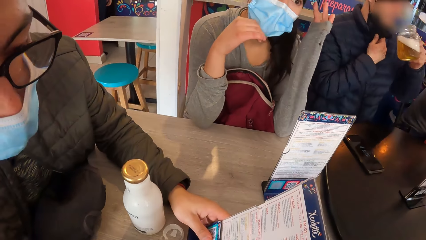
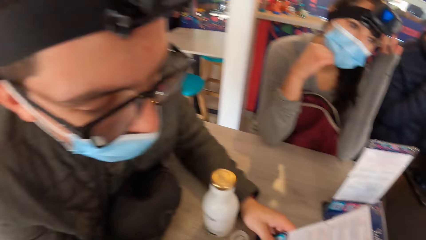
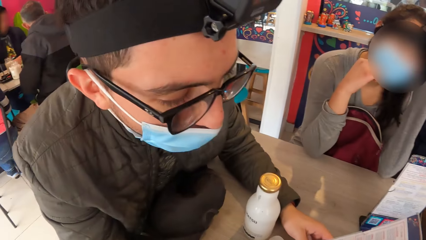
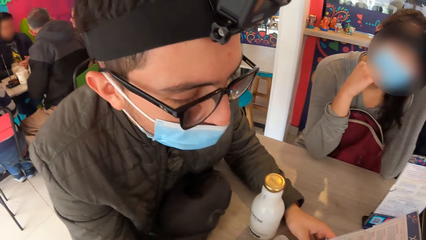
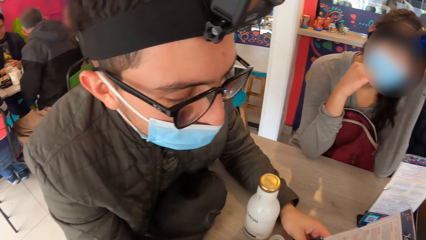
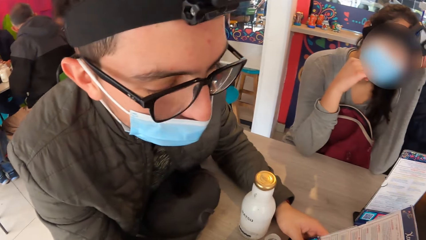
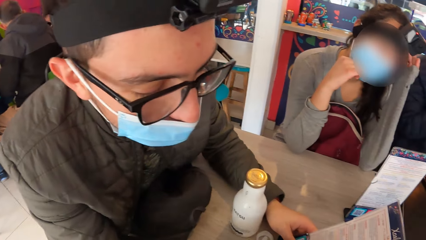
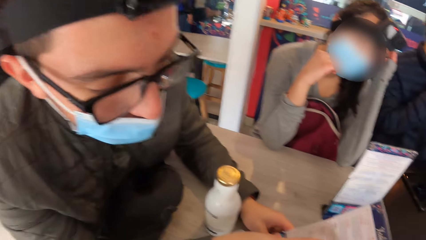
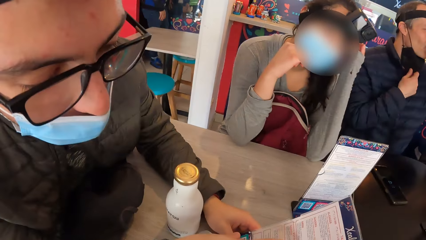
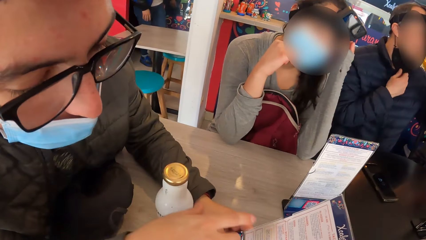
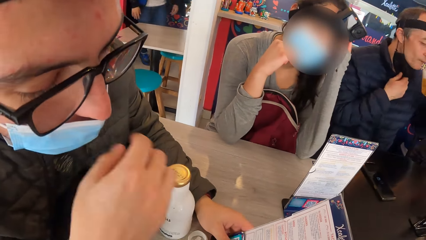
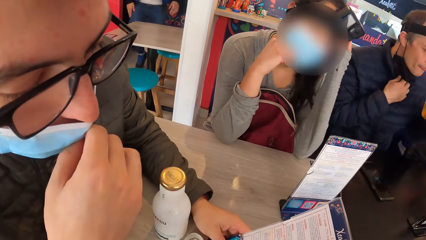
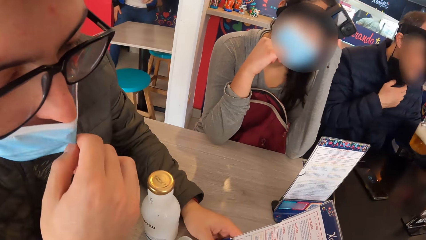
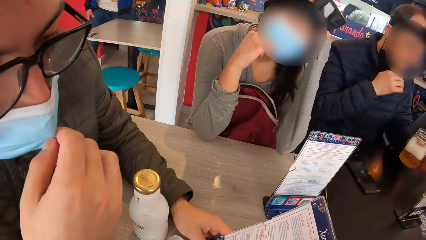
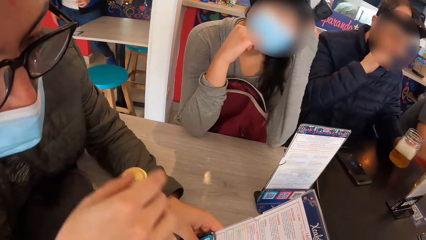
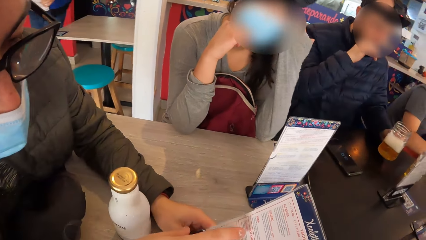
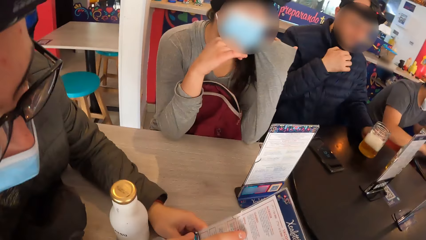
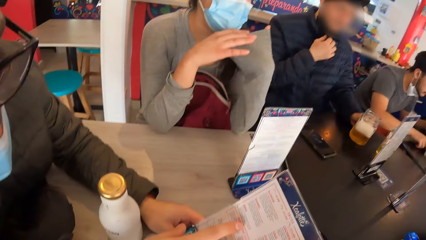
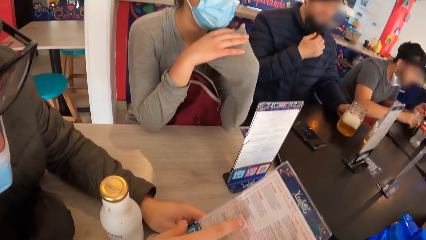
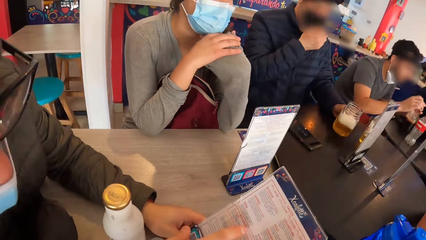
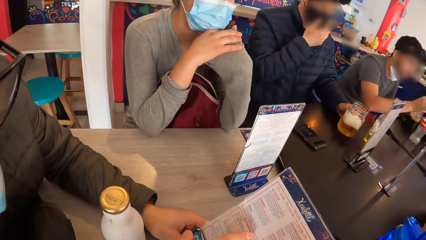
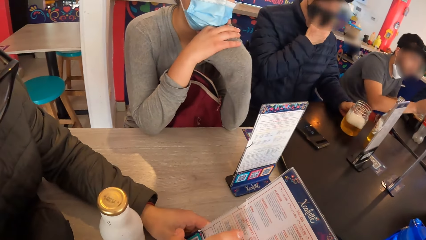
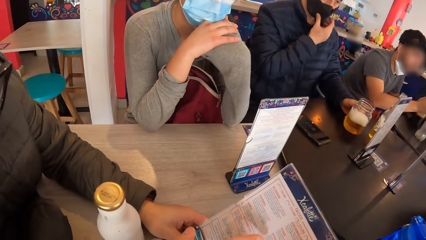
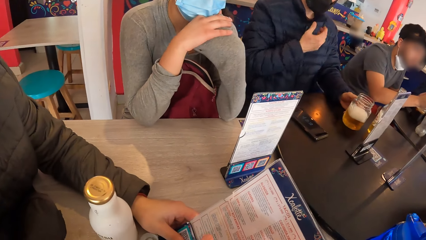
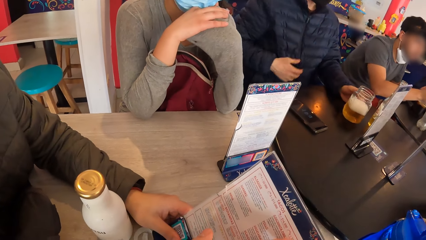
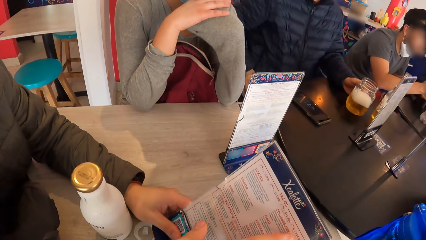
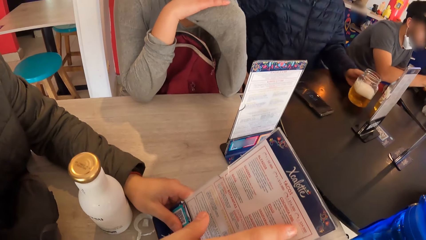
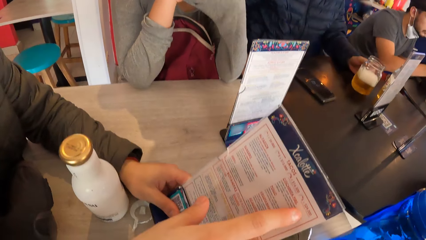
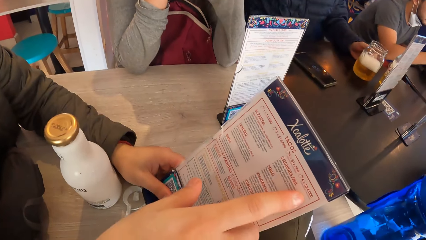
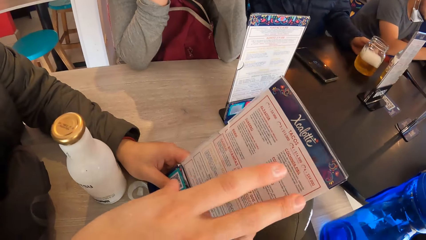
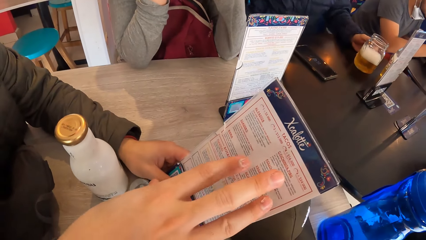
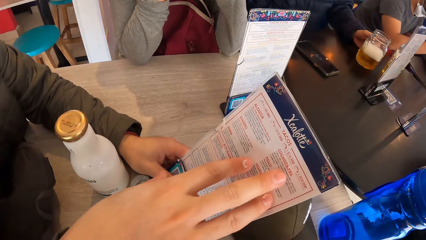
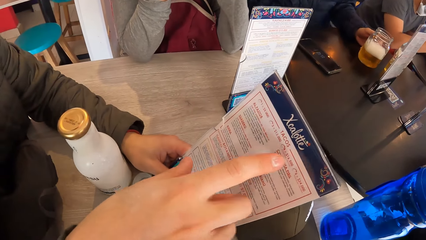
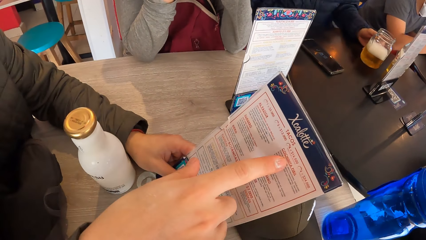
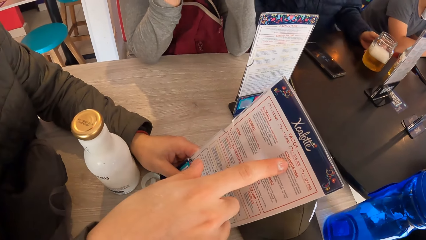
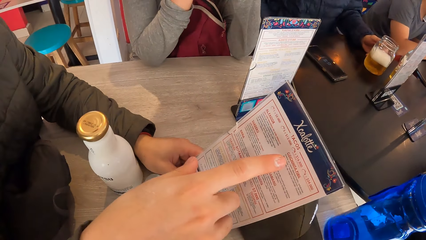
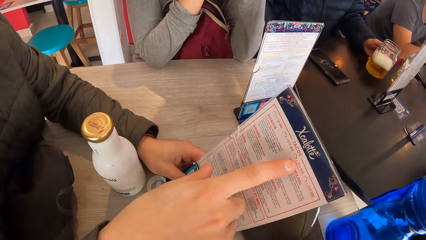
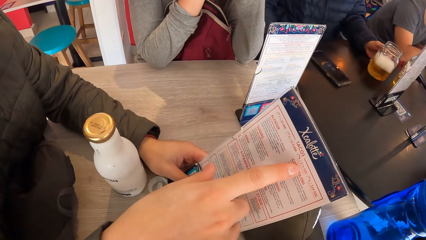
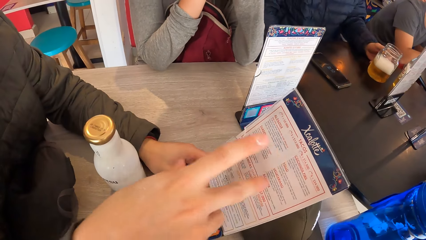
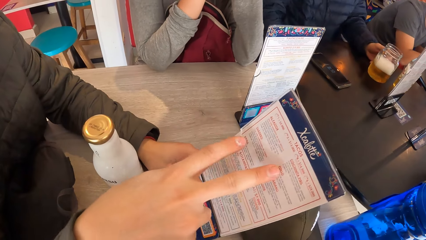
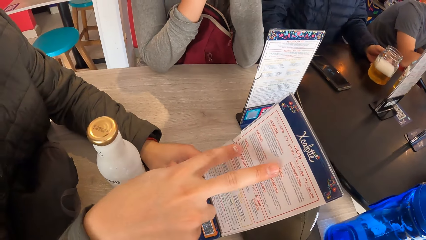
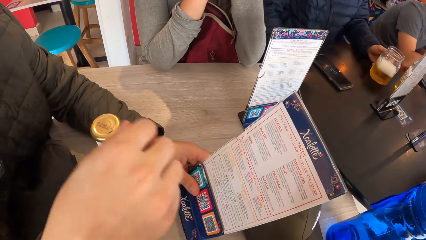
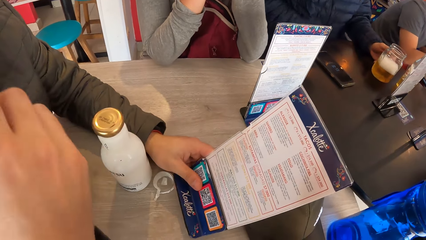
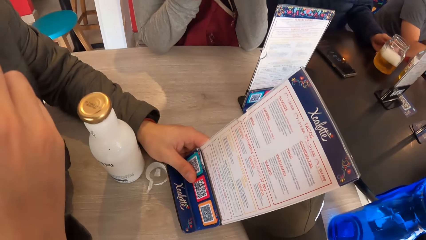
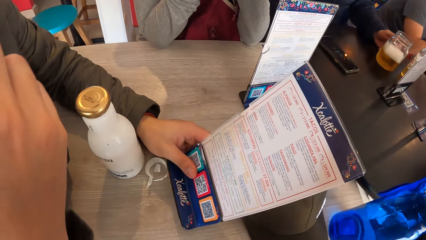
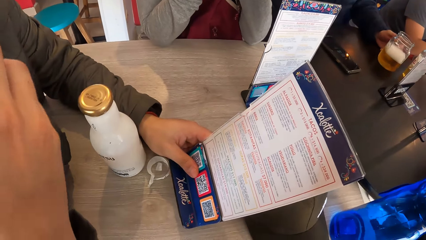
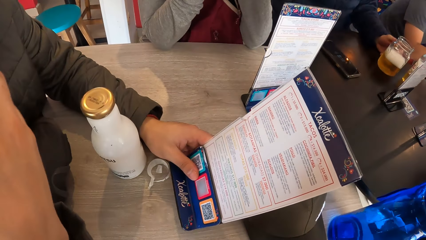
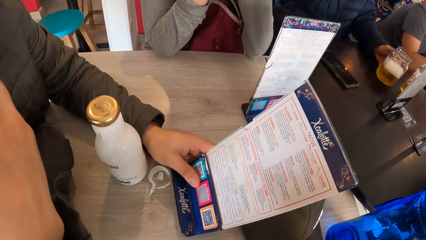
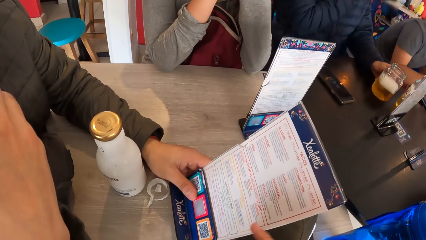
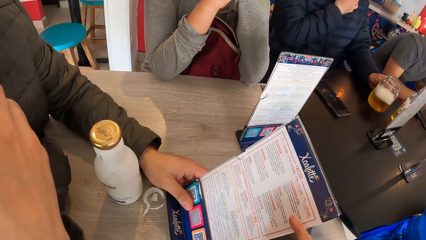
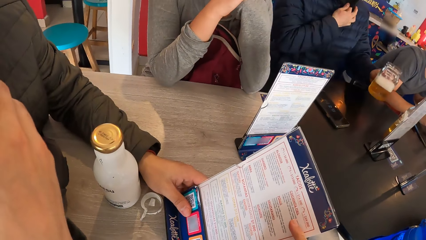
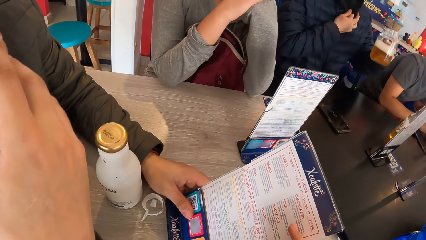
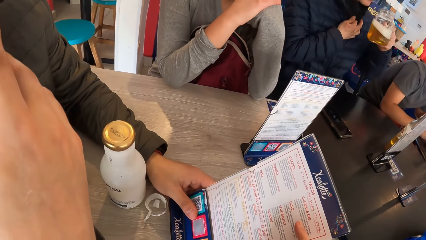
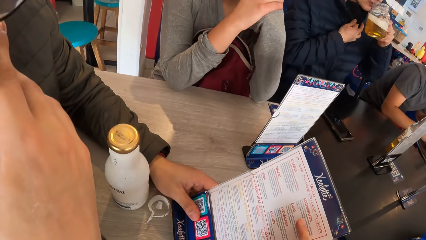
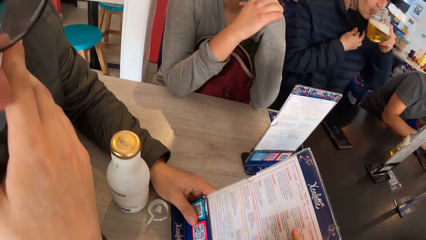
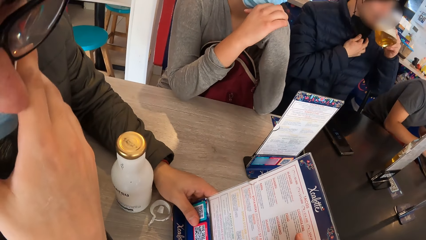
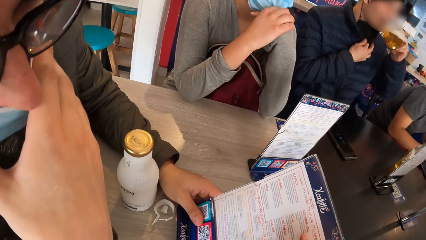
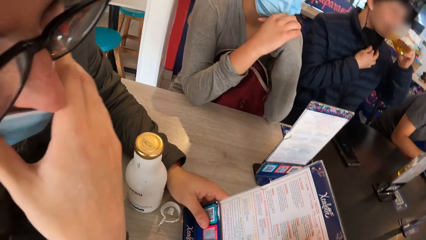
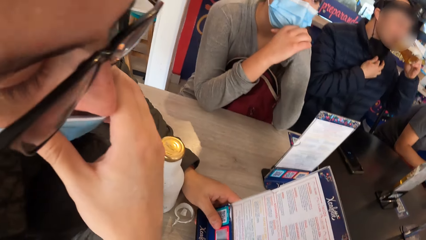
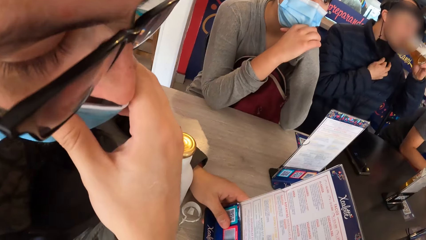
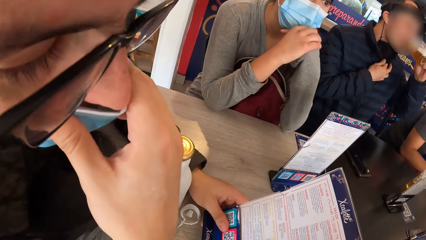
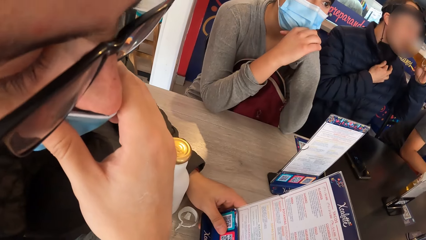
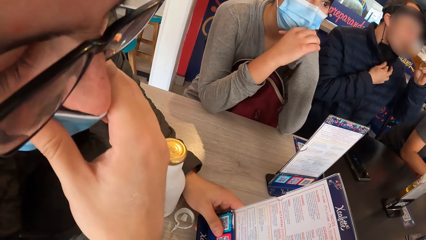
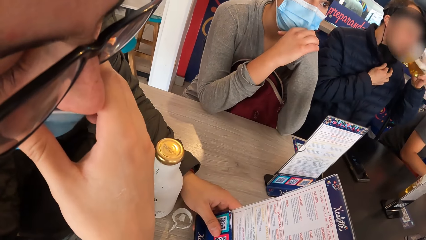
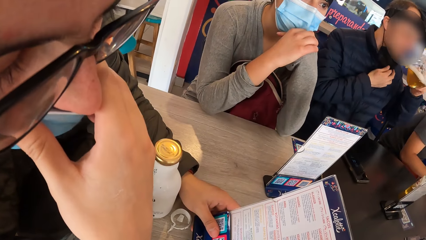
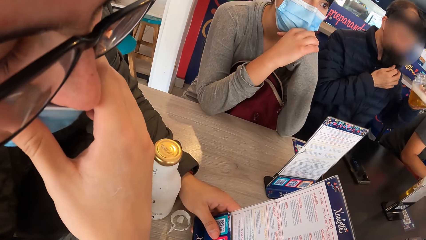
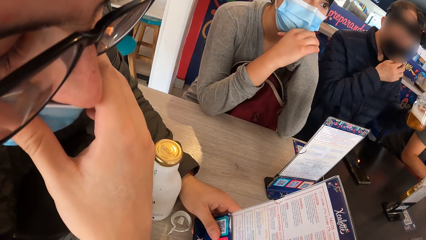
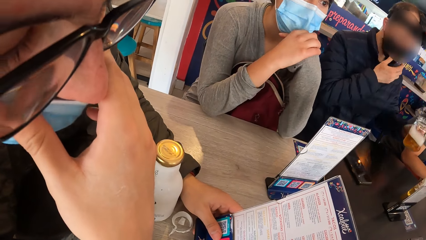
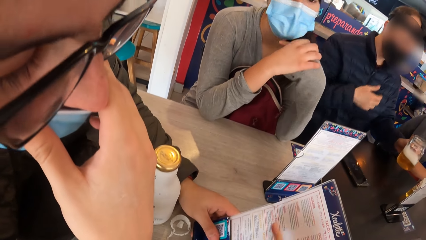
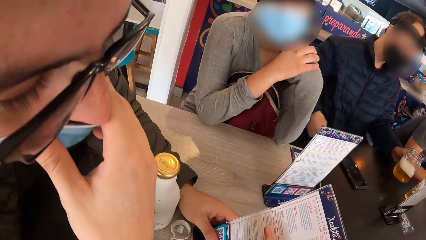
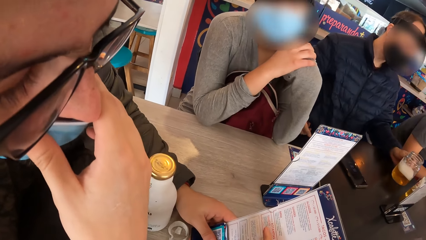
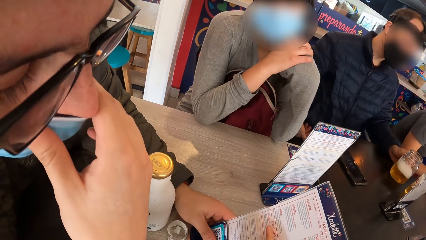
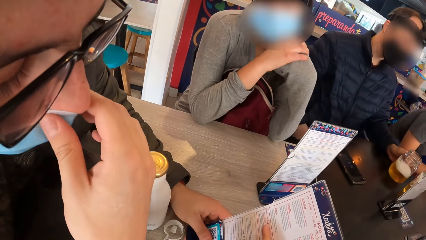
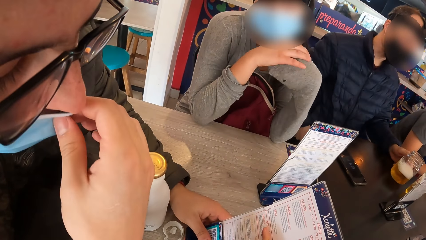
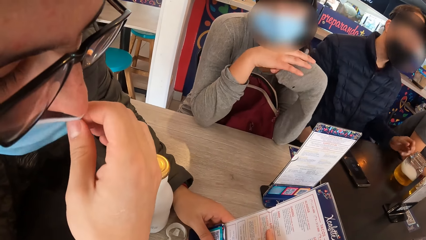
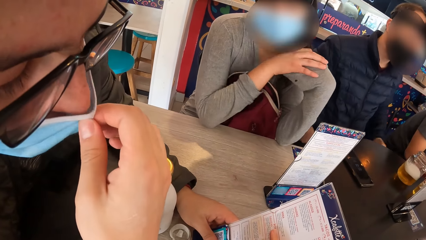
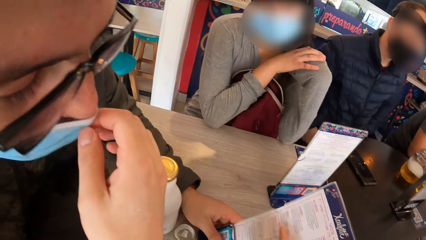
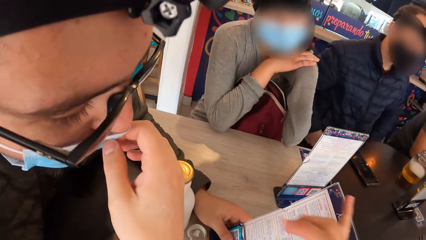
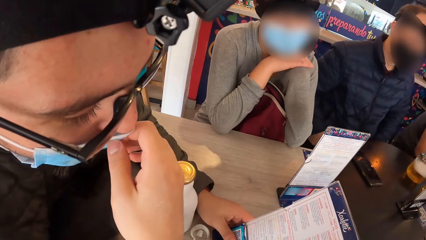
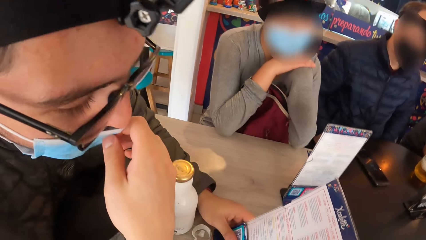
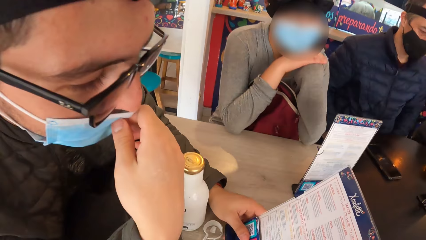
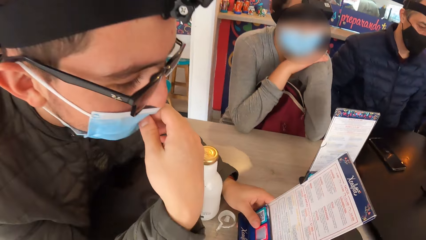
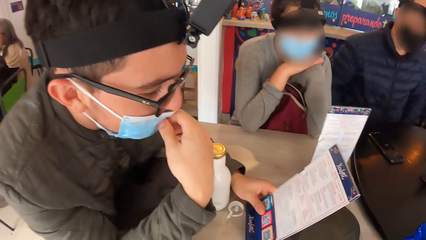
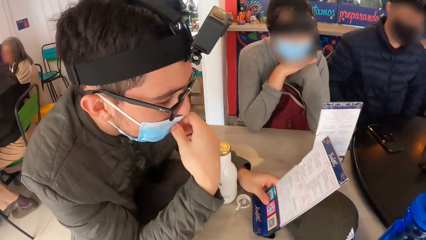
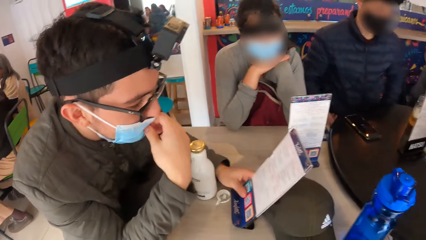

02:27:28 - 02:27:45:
A man adjusts the face mask on his face with his right hand. He drinks from the glass cup in his left hand. A woman touches her head with her left hand. Another man points to the menu with his right hand. He adjusts the face mask on his face with his right hand. The first man cleans his mouth with his right hand. The second man points to the menu with his right hand. The first man adjusts the face mask on his face with his right hand. He drops the glass cup on the table with his left hand. The second man makes a gesture. The first man picks up a mug. He adjusts the face mask on his face with his right hand. The camera wearer points to the menu with his left hand. The first man drinks from the glass cup in his left hand. The second man adjusts the face mask on his face with his right hand. The first man adjusts the face mask on his face with his right hand. The camera wearer points to the menu with his left hand. The first man drops the glass cup on the table with his left hand.
